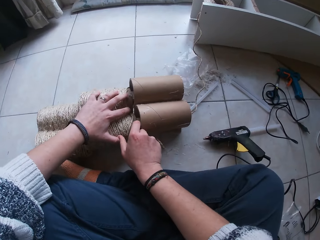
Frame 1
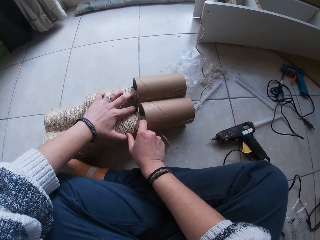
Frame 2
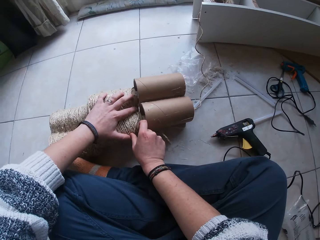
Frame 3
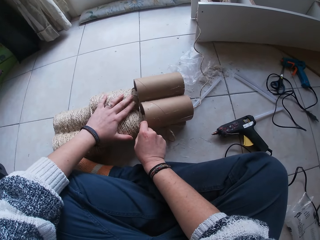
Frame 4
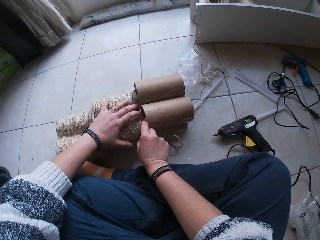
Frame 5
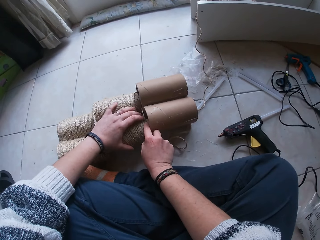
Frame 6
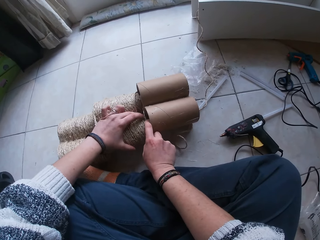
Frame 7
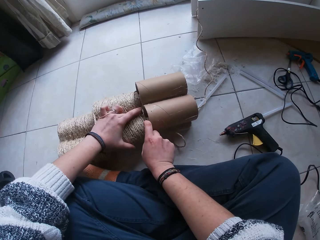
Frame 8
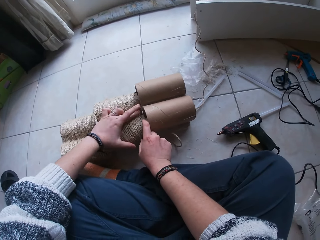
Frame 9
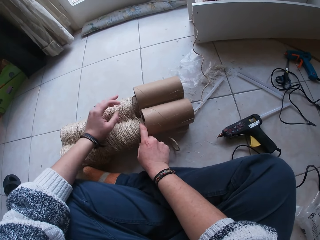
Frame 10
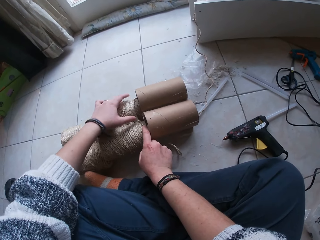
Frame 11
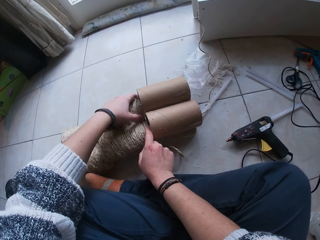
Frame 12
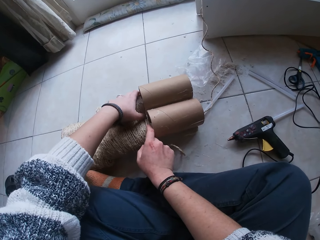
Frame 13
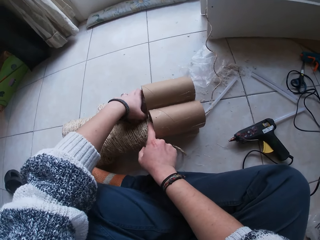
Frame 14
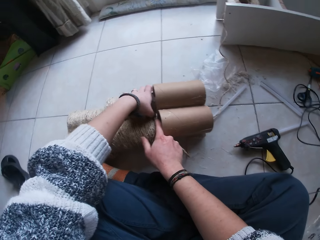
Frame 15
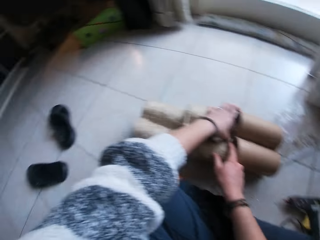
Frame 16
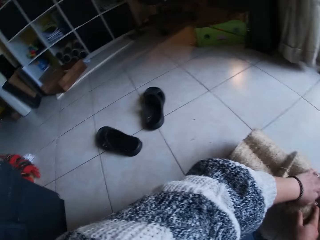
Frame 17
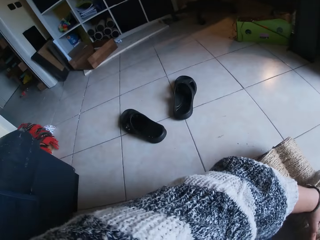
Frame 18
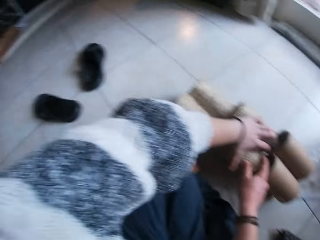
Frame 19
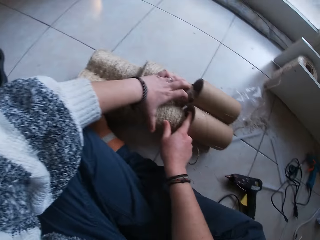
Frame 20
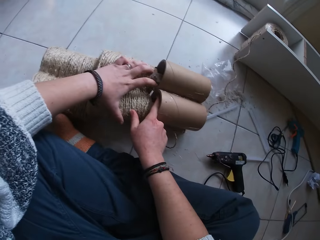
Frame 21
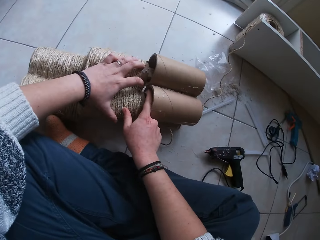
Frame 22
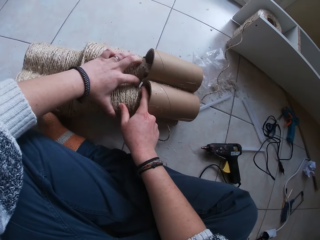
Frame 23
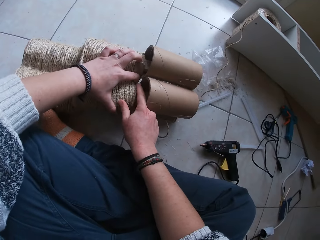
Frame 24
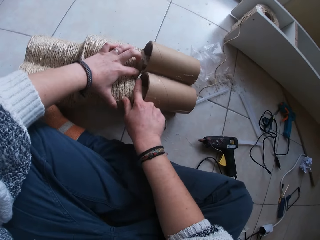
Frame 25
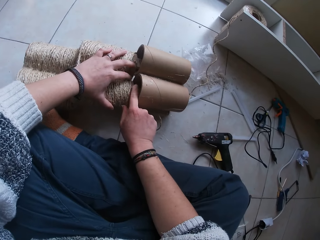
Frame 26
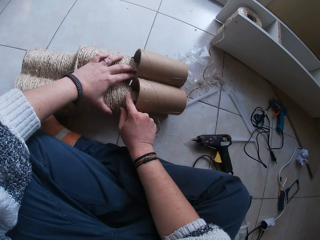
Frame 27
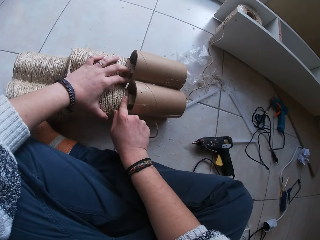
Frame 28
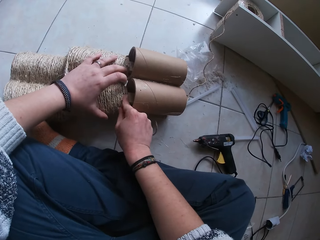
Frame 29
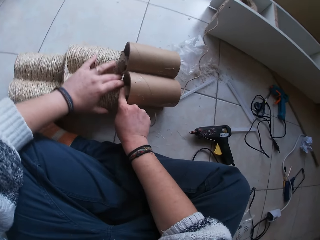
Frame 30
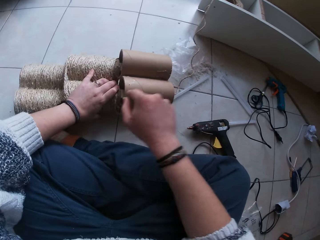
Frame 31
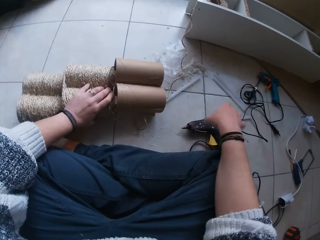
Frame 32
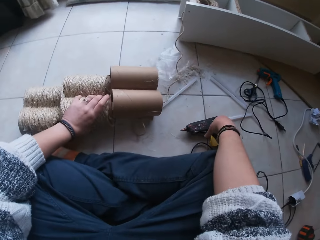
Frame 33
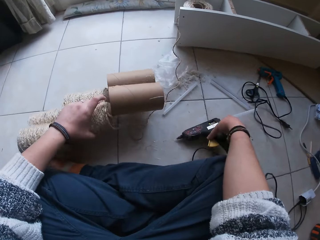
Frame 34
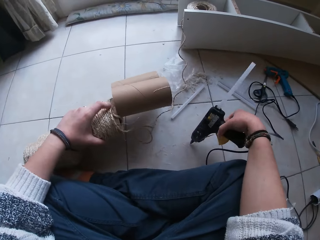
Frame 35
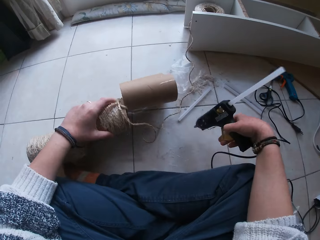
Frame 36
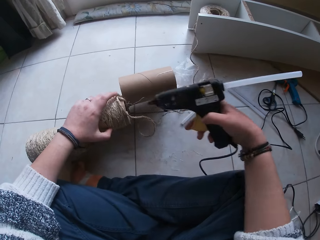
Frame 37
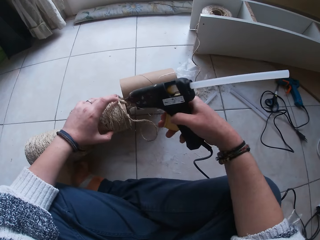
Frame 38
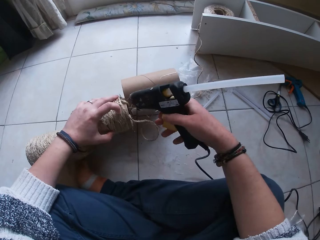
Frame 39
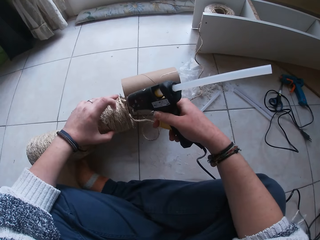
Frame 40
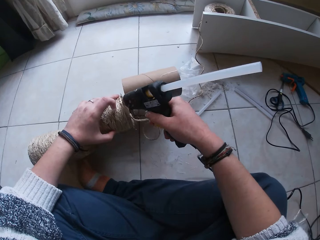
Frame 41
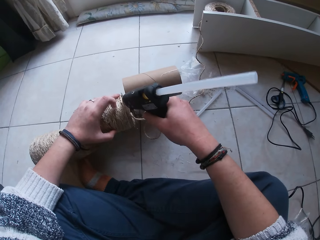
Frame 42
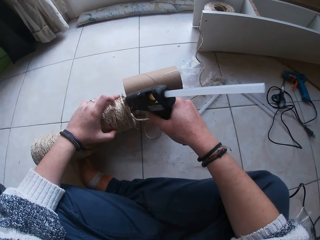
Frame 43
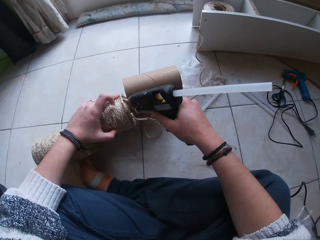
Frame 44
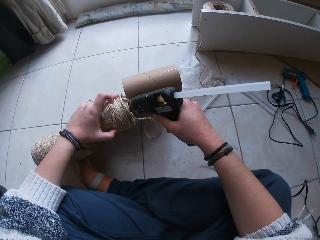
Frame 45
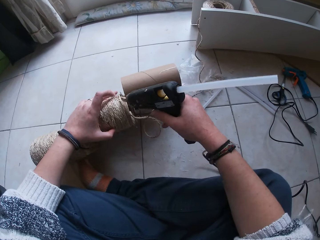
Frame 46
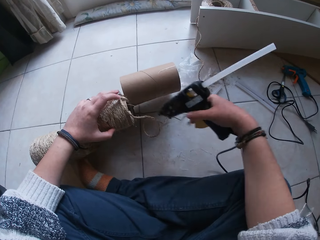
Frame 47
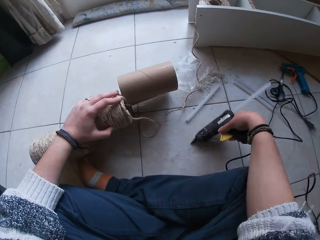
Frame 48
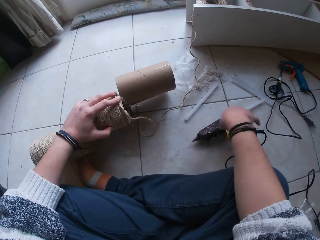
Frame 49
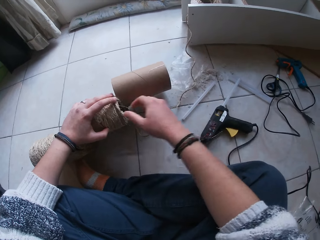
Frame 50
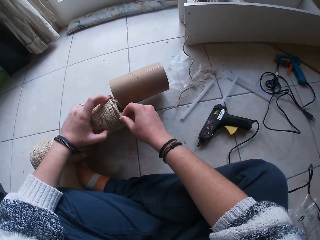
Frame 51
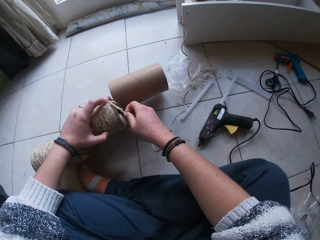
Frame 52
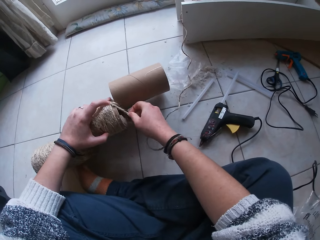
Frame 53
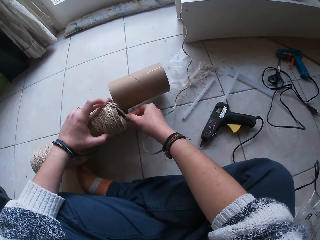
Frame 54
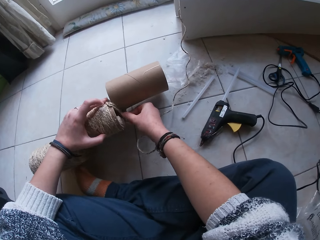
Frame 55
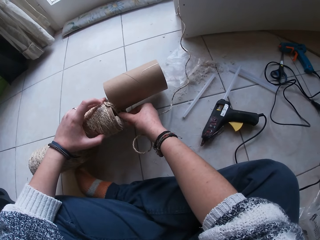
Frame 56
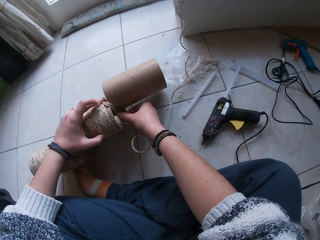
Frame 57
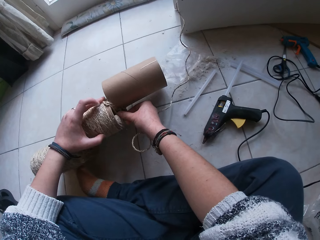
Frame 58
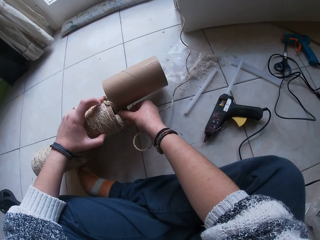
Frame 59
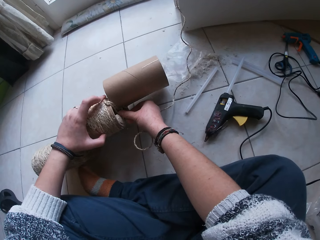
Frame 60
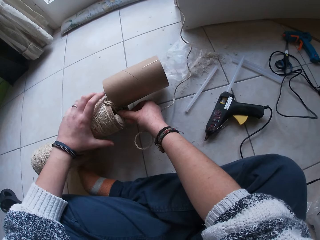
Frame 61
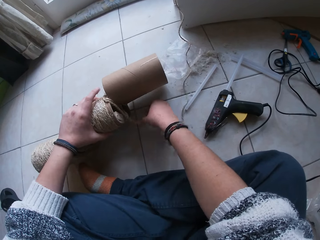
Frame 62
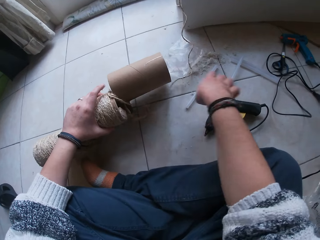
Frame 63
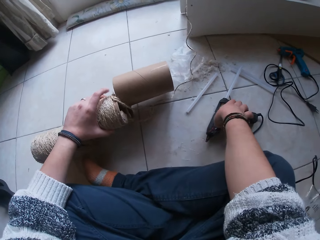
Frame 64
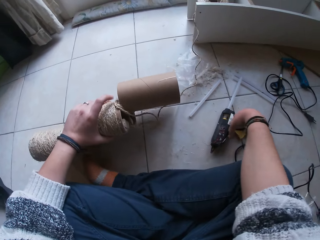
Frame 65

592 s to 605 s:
The camera wearer puts the glue gun on the floor. She sticks the yarn on the glue that is on the cone with her right hand. She holds the string. She looks around. She lifts the yarn holder with her left hand. She picks up the glue gun from the floor with her right hand. She applies glue from the glue gun in her right hand on the cone. She drops the glue gun in her right hand on the floor. She moves the yarn with her right hand. She attaches the string on the roller. She picks up the glue gun from the floor with her right hand.

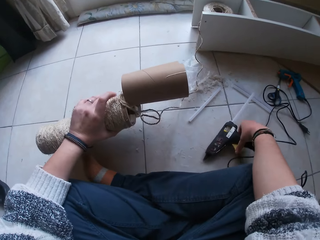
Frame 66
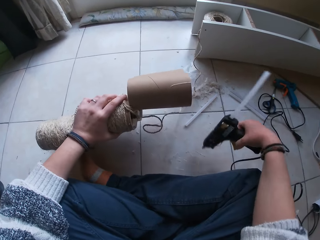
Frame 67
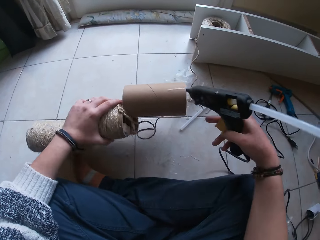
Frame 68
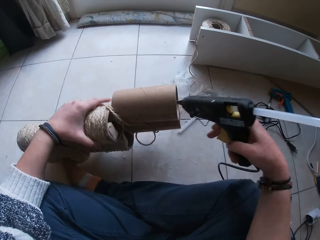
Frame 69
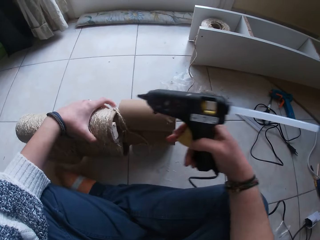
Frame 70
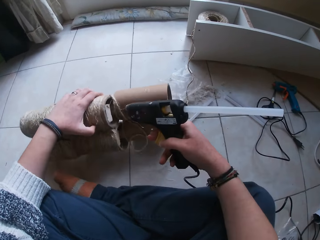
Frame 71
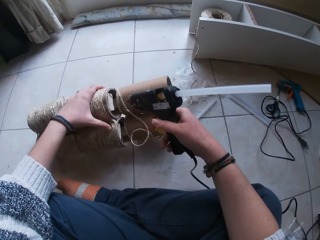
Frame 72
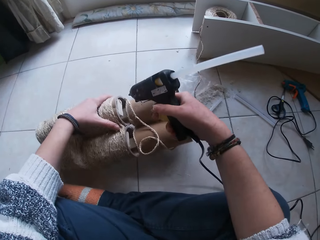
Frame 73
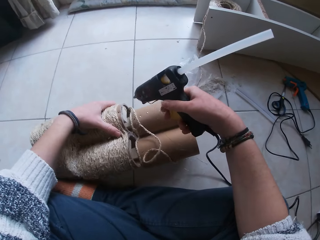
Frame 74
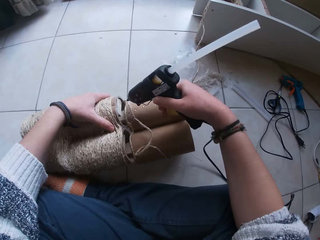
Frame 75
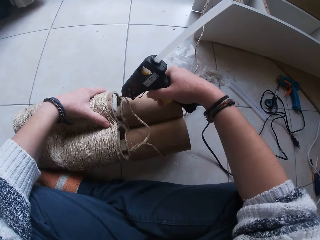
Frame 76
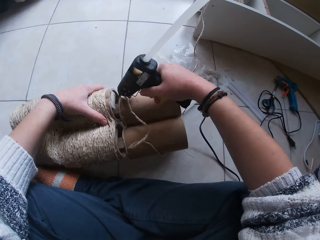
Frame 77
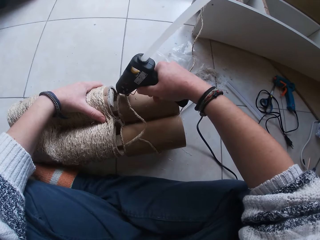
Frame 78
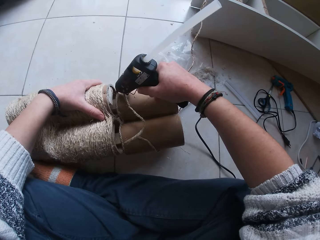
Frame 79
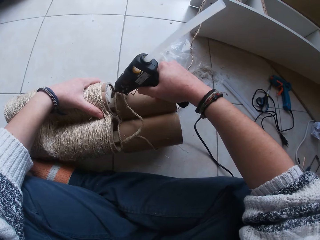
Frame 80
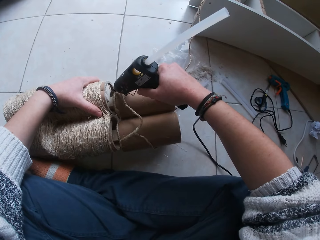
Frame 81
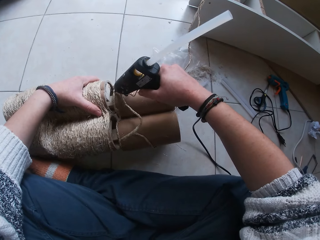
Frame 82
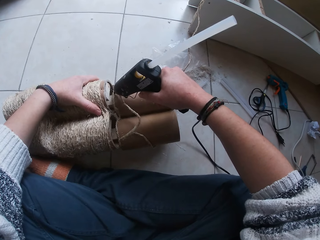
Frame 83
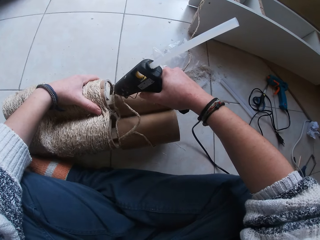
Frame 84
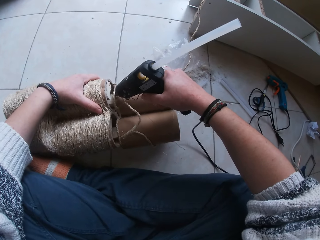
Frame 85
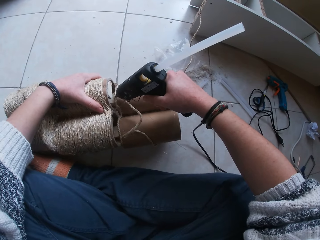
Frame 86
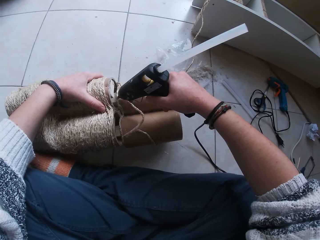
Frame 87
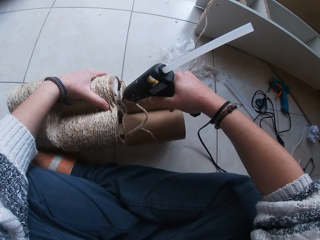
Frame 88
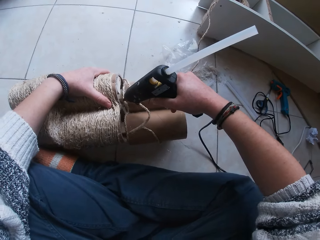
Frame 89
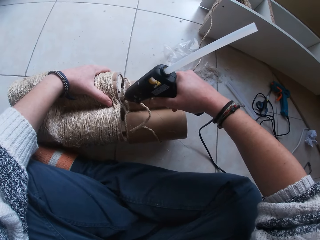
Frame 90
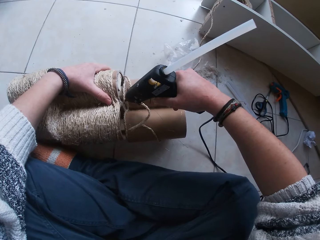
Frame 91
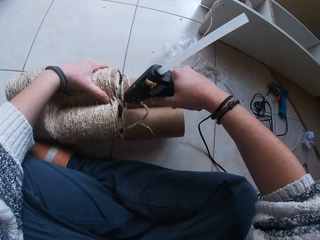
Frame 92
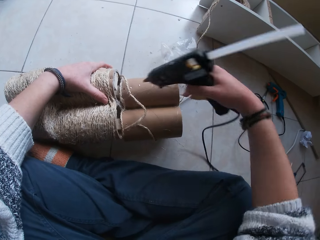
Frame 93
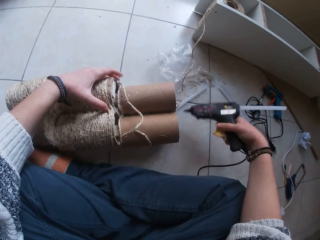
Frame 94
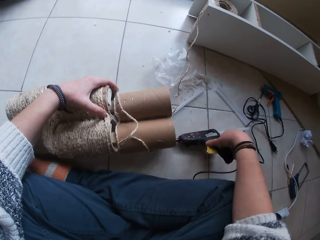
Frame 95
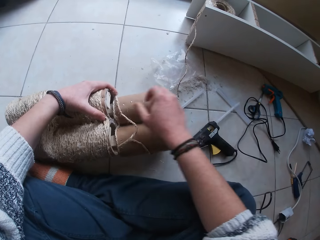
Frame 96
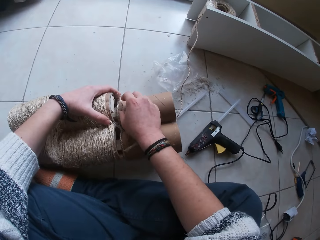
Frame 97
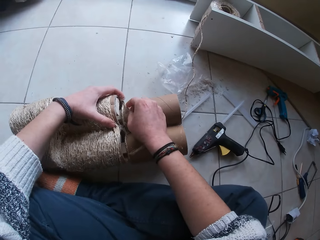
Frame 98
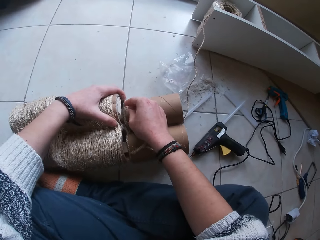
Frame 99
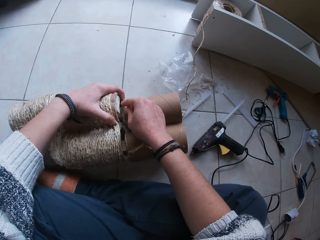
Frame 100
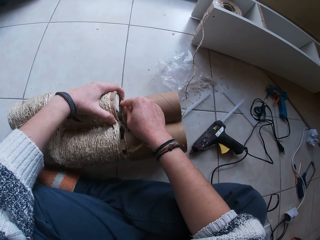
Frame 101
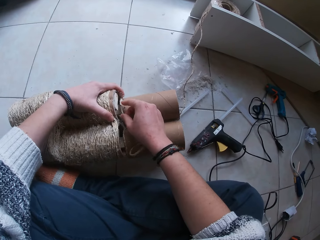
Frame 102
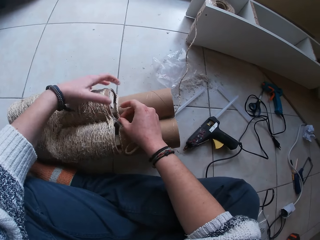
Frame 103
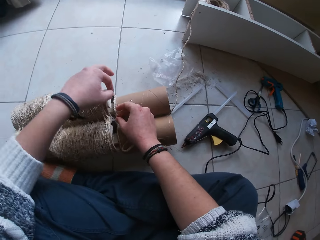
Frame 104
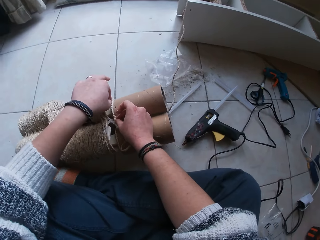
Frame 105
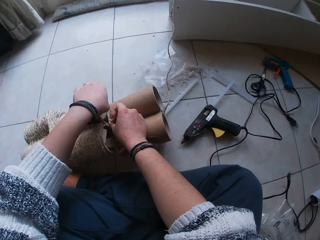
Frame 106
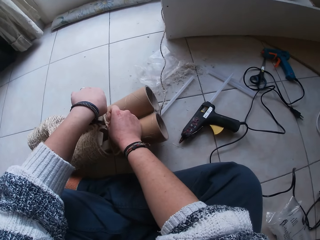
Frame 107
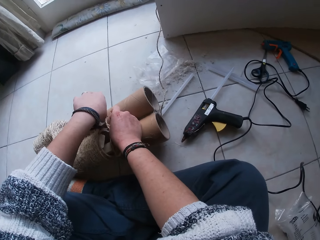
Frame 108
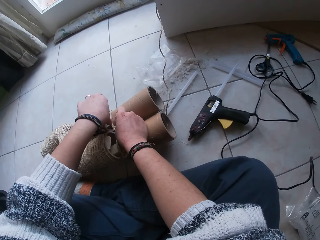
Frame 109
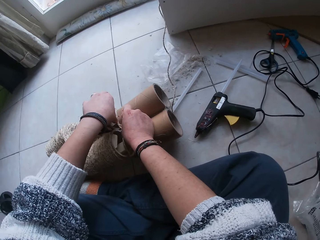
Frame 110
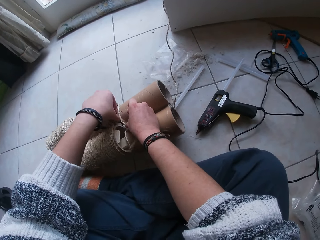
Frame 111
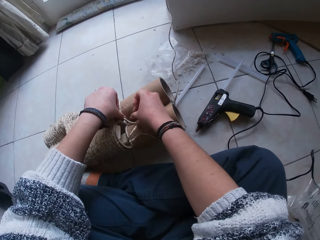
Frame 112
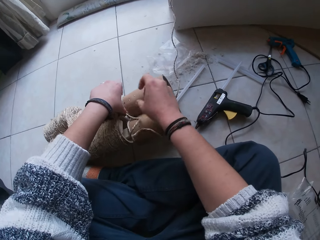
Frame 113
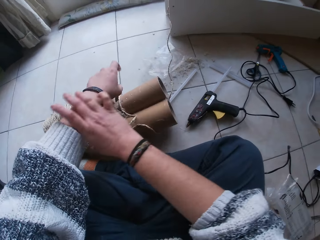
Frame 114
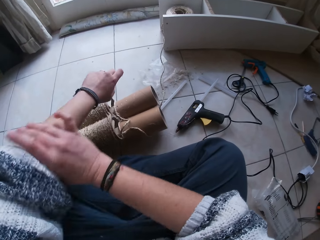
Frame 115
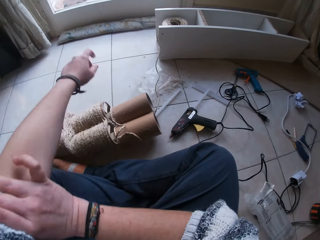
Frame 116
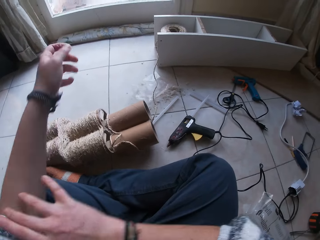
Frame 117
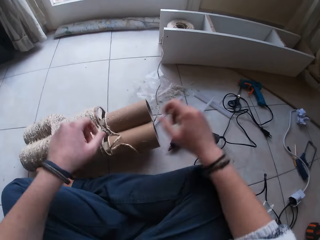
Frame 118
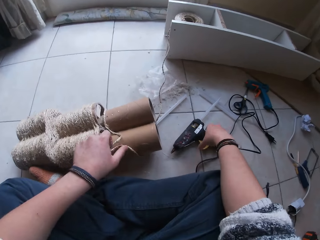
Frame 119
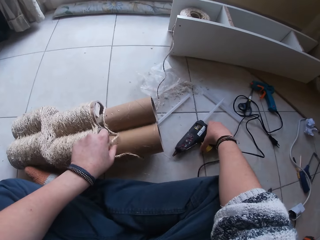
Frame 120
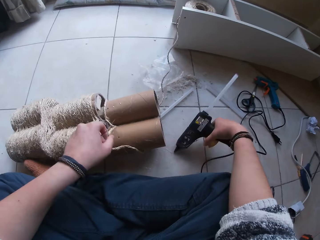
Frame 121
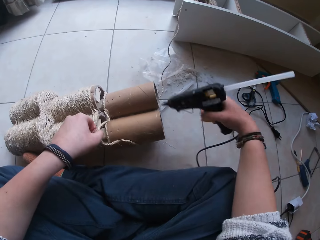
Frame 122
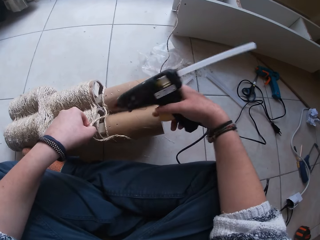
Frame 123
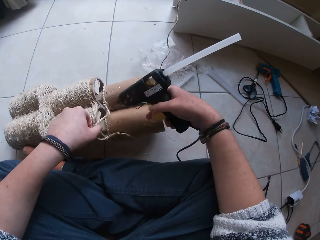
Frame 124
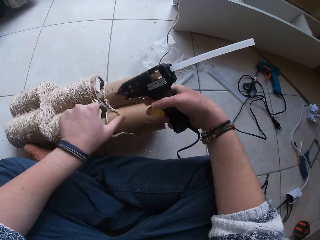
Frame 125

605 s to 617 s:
The camera wearer turns the yarn holder with her left hand. She applies glue from the glue gun in her right hand on the cone. She drops the glue gun in her right hand on the floor. She sticks the yarn on the glue that is on the cone with her right hand. She sticks the yarn again. She pulls up her sweater sleeve with her right hand. She picks up the glue gun from the floor with her right hand.
